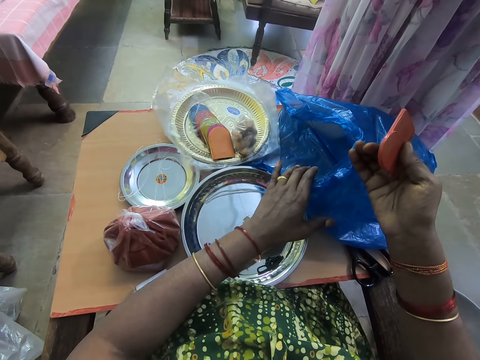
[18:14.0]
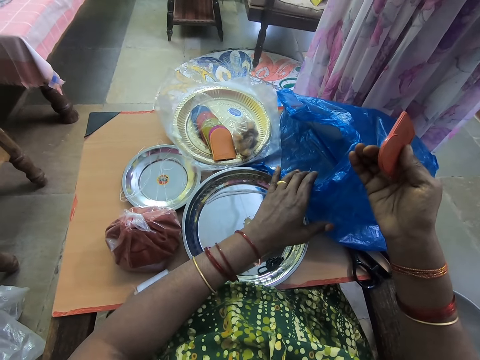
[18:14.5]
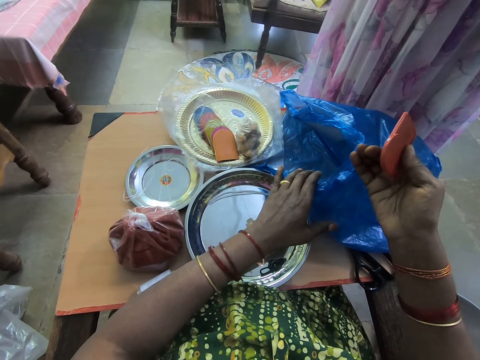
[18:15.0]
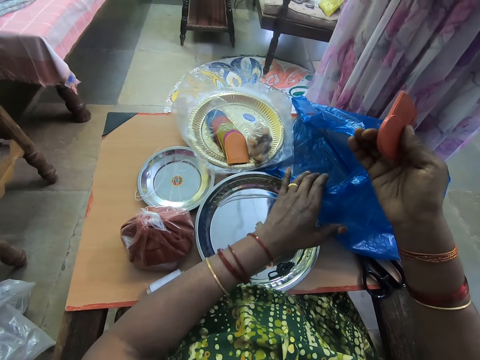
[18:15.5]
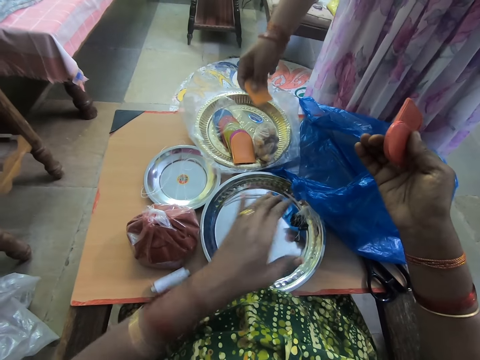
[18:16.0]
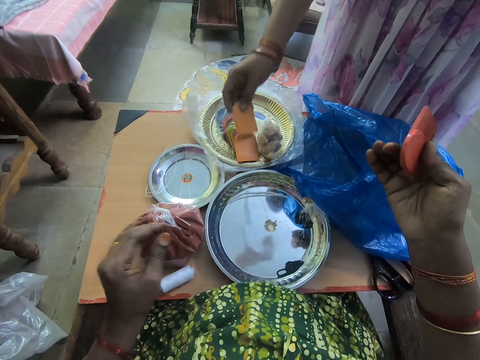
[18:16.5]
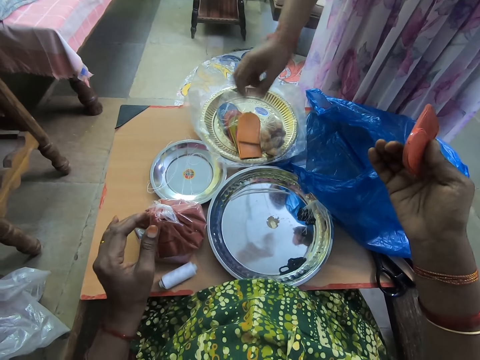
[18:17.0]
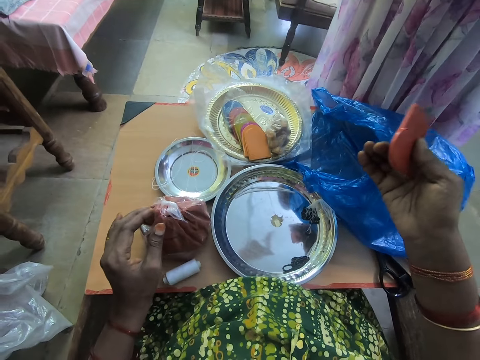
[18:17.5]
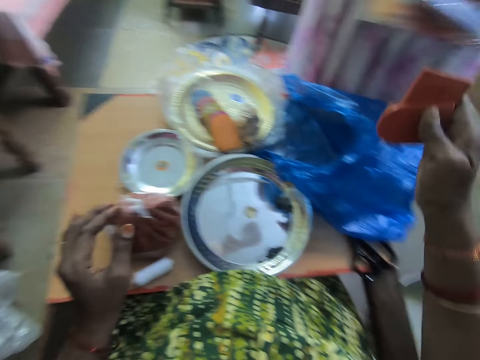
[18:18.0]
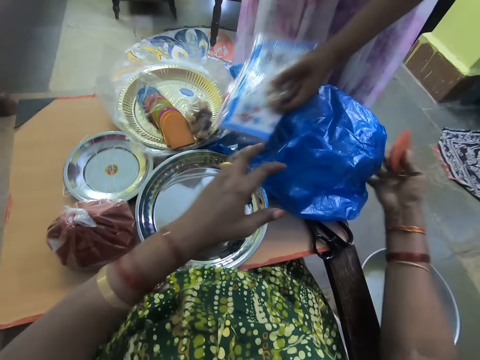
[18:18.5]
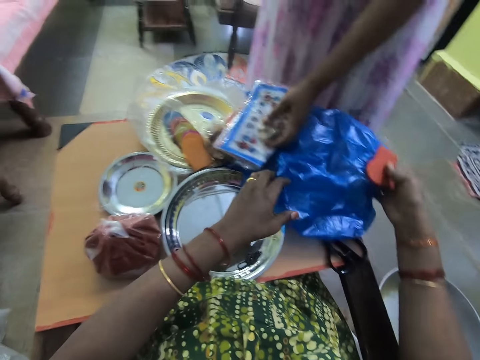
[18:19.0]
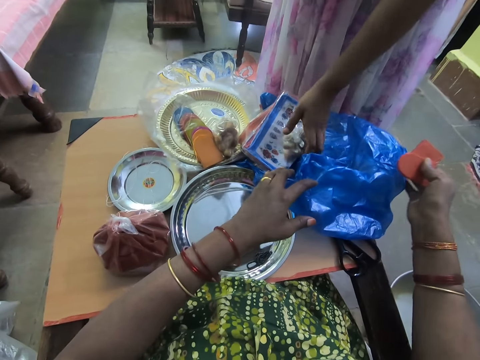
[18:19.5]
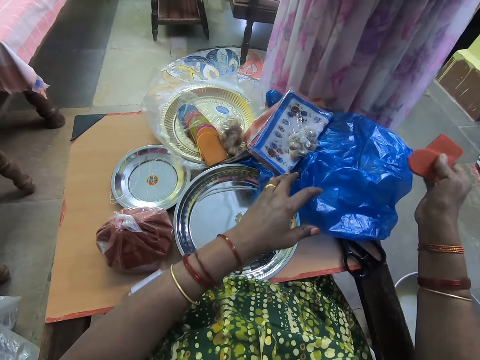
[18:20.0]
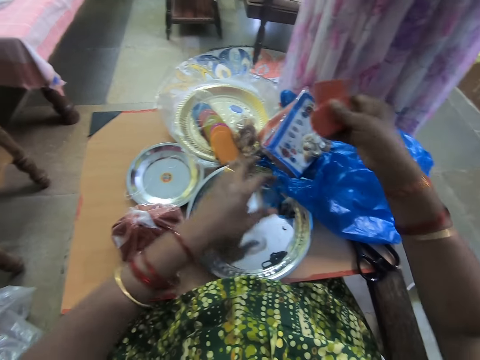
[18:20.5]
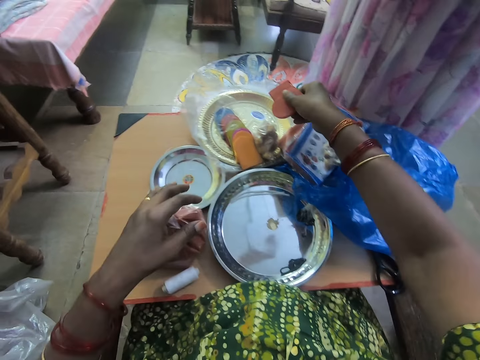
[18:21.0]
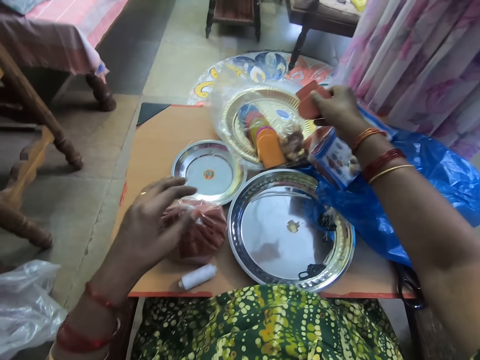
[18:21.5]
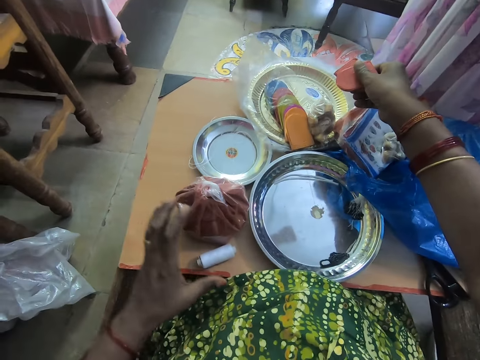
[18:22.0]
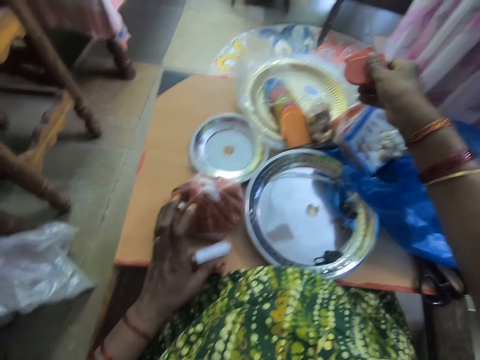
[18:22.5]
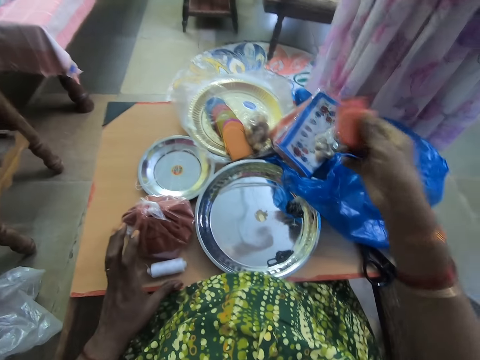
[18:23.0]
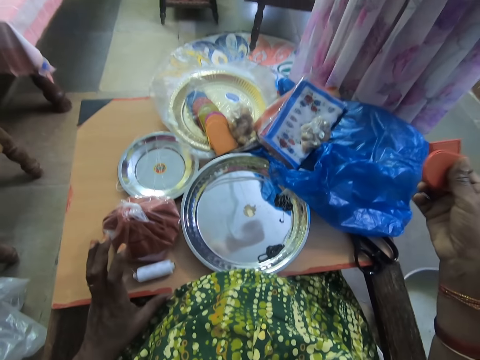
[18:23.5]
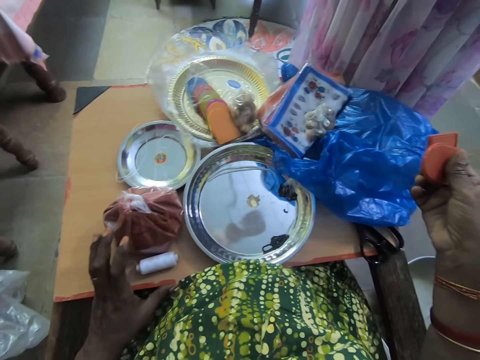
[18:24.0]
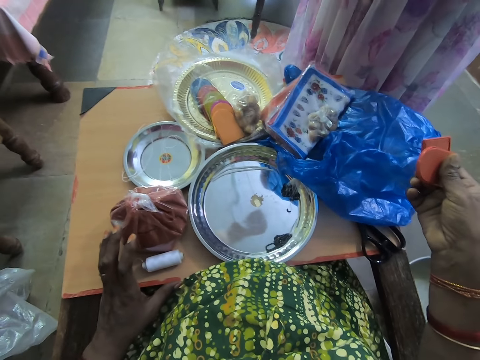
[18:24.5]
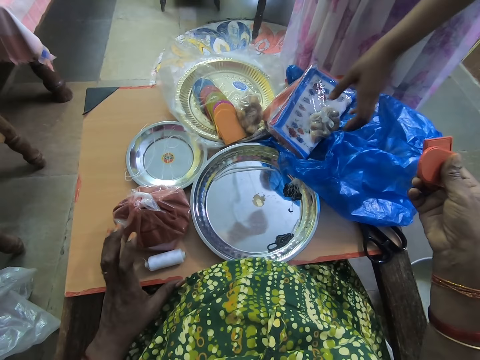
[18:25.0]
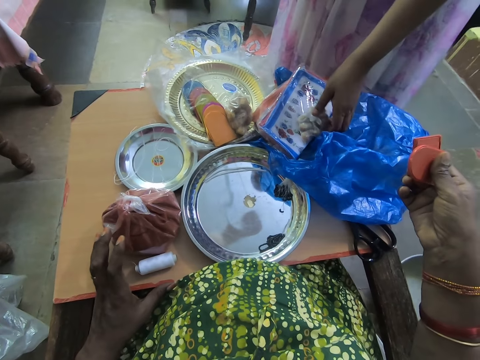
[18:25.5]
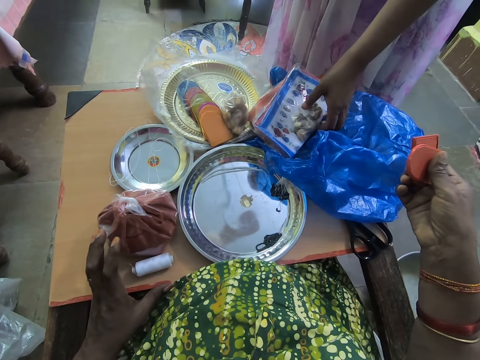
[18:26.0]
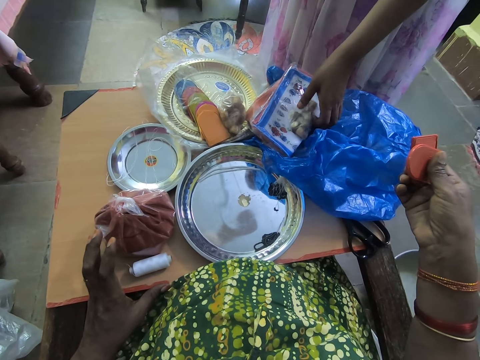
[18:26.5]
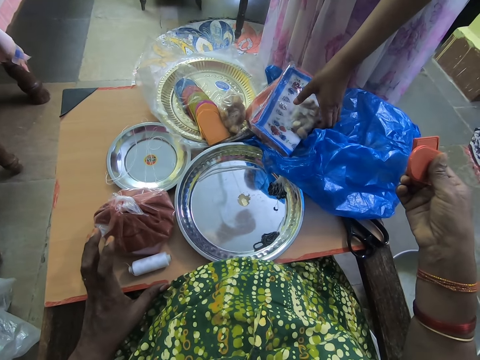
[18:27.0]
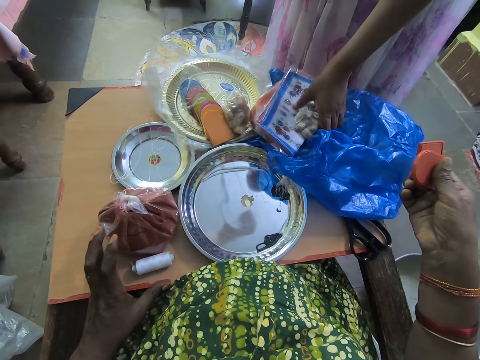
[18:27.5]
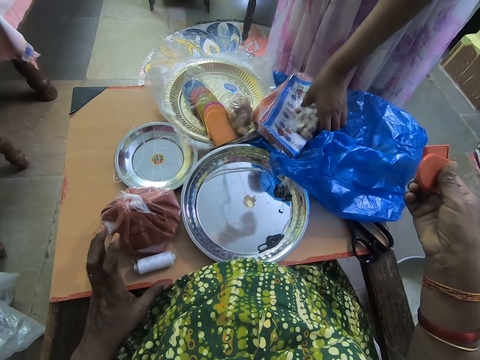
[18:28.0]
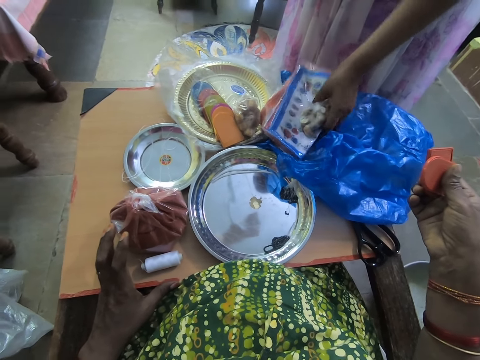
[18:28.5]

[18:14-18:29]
A woman places the tag in her right hand on the plate on the table. The woman places the books and groundnut in her left hand on a blue bag on the table. The camera wearer holds the blue bag with both hands. She stretches her right hand forward. She touches a thread on the table with her left thumb. The woman picks the books and groundnut from the blue bag on the table with her left hand. The woman moves something.

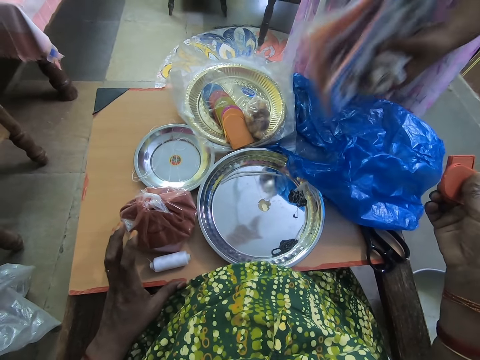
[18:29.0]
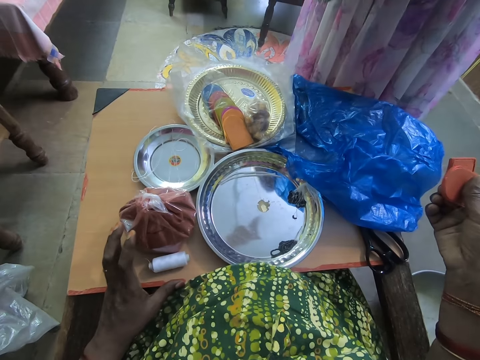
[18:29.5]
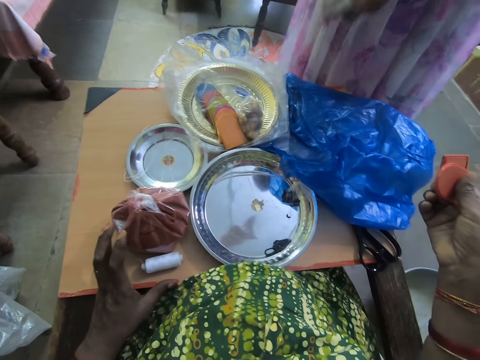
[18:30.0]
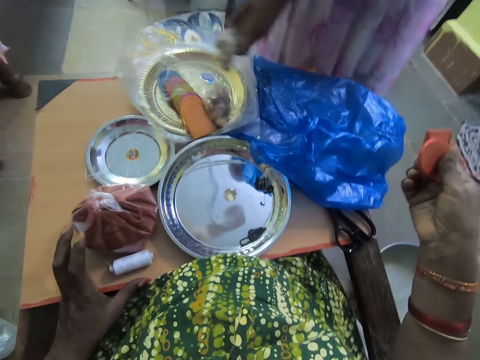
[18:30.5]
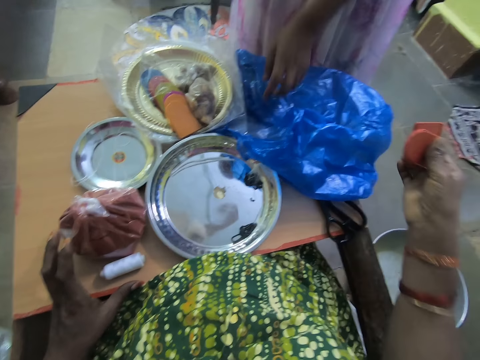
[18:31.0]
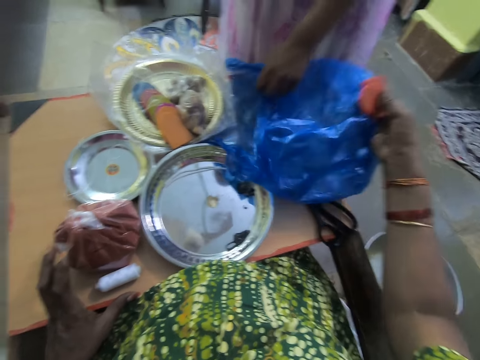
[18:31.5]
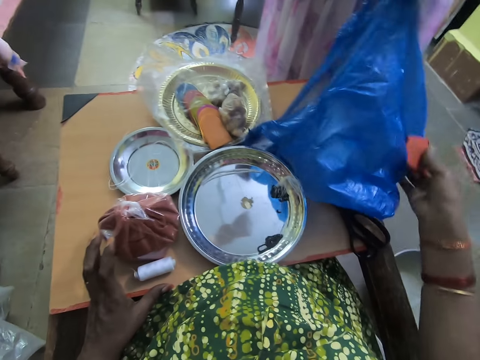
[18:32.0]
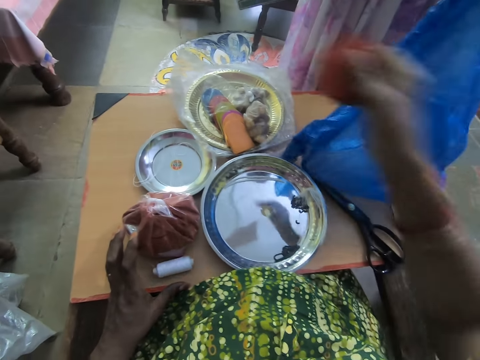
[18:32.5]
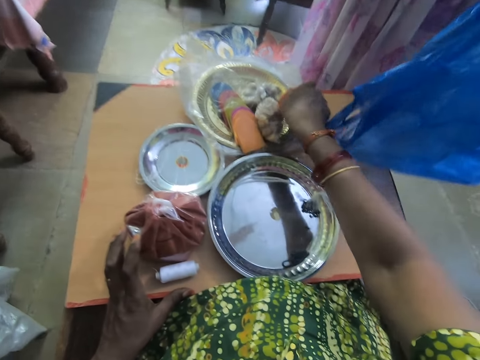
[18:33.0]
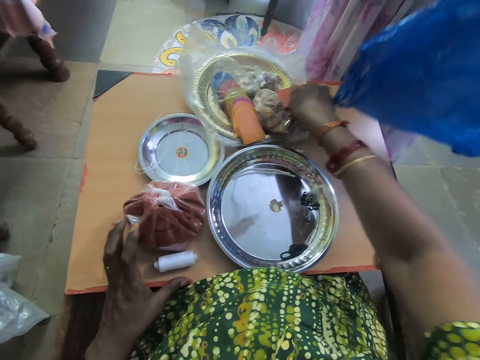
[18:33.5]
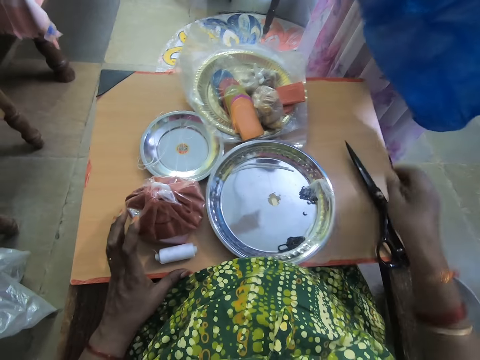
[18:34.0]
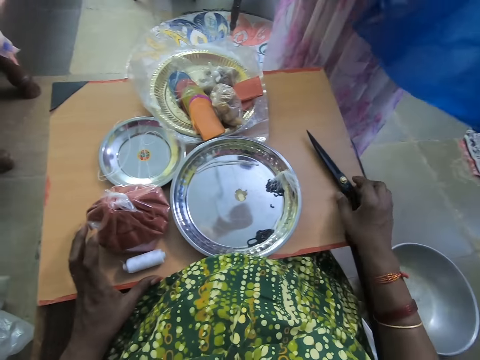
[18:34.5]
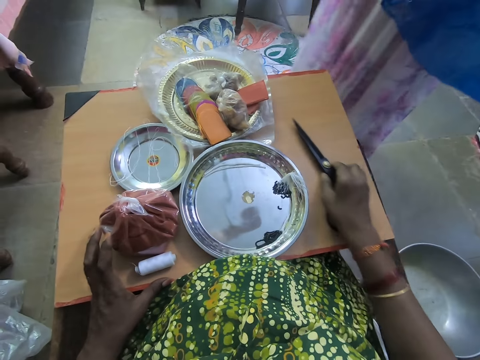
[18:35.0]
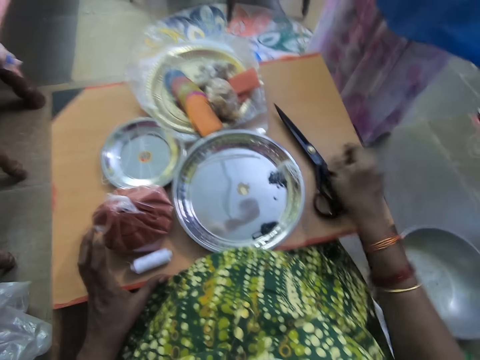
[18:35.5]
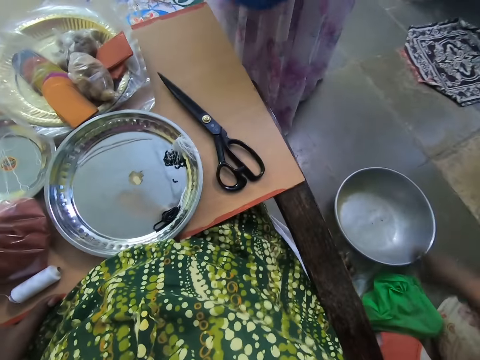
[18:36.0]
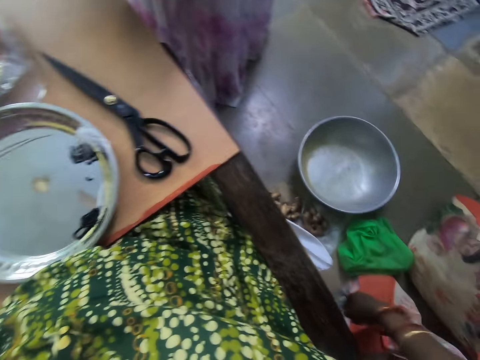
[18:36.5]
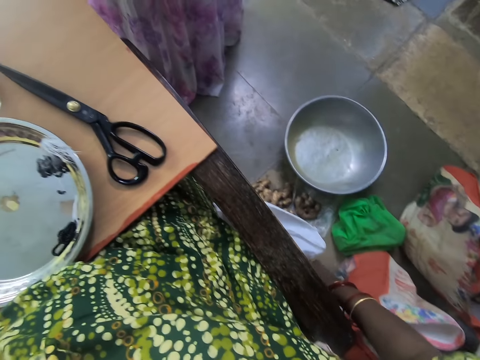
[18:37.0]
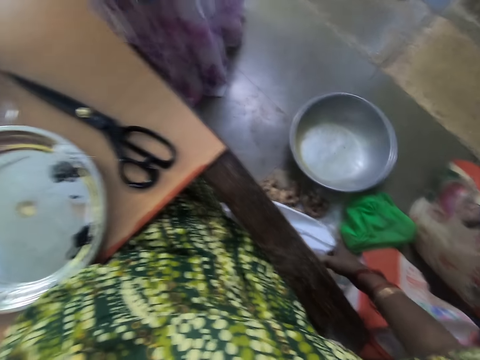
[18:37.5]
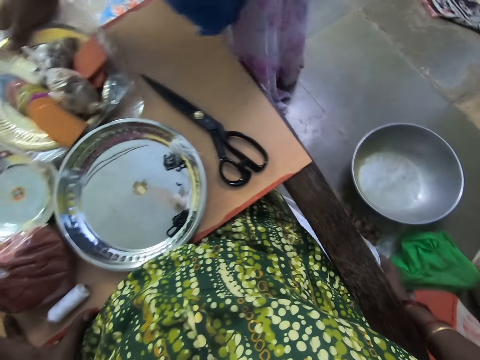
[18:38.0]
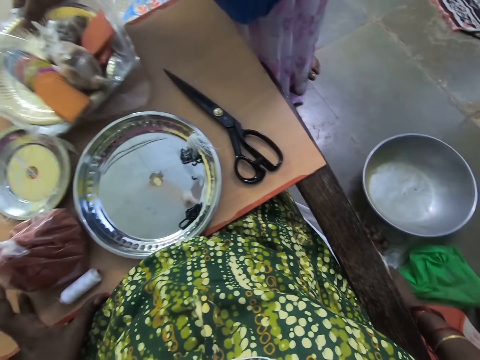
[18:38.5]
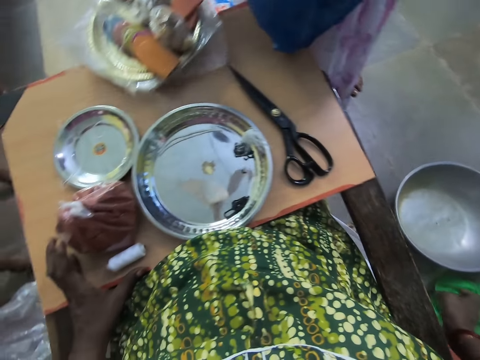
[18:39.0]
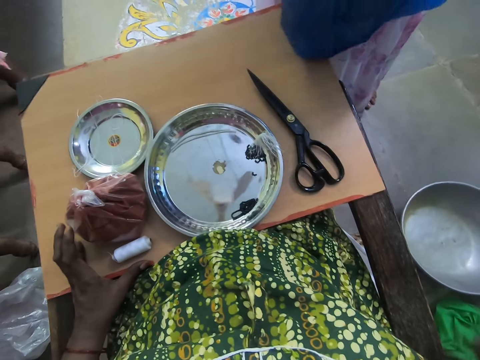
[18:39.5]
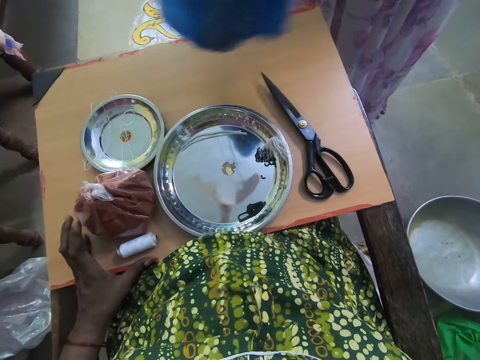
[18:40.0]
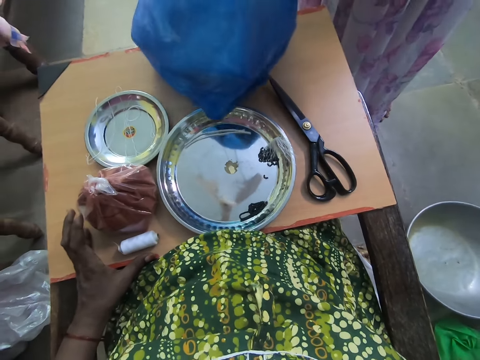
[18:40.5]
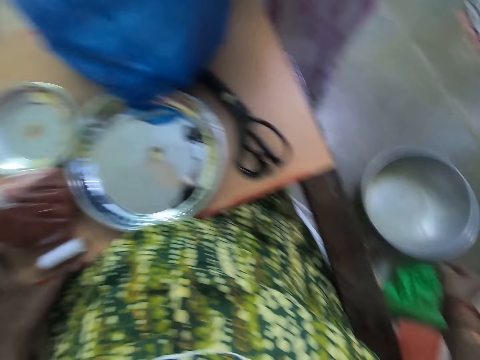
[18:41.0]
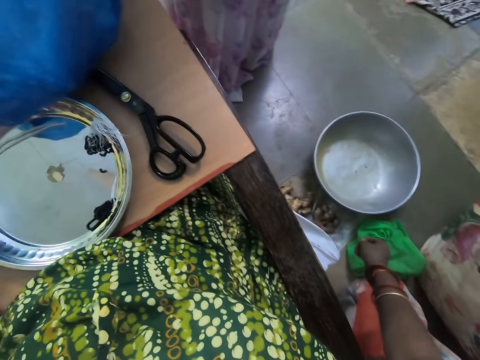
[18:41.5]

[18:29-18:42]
A woman places the groundnut in her left hand on the plate on the table. The camera wearer picks the blue bag on the table with her right hand. The woman picks the blue bag on the table with her left hand. The camera wearer holds a paper bag, and places the tags in her right hand on the plate on the table. She adjusts the scissors on the table with her right hand. She touches a white bag on the ground with her right hand. The woman picks the plate on the table with her right hand. The woman places the blue bag in her left hand on the table.
